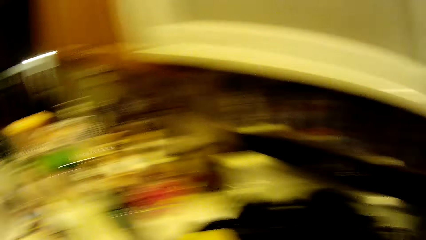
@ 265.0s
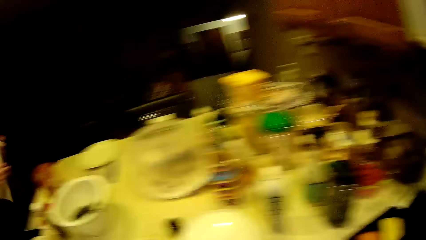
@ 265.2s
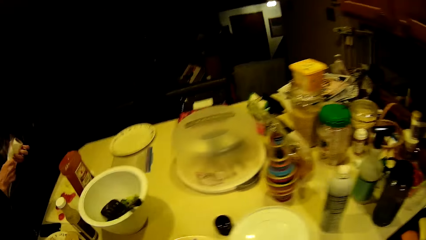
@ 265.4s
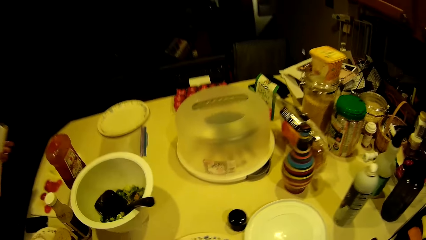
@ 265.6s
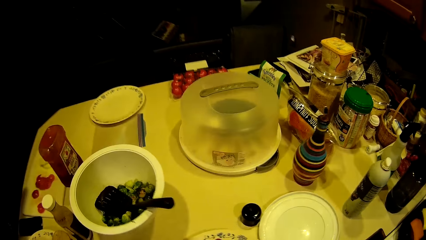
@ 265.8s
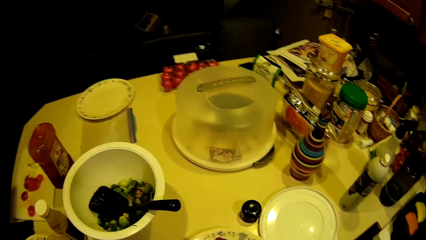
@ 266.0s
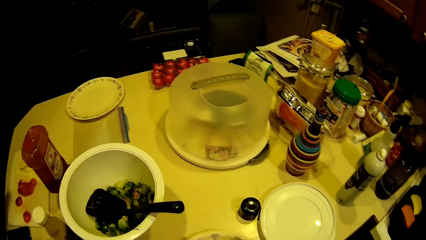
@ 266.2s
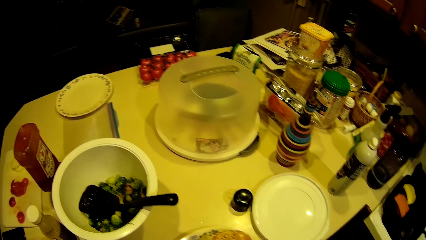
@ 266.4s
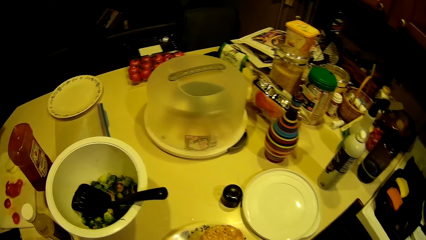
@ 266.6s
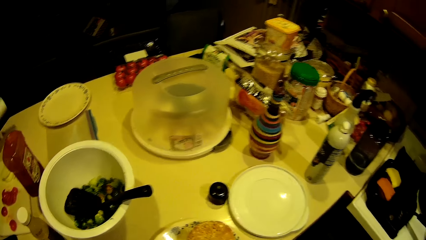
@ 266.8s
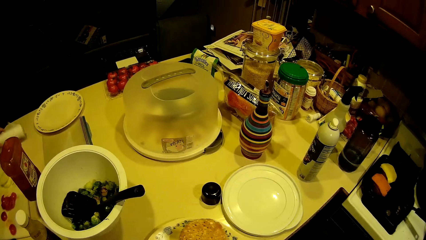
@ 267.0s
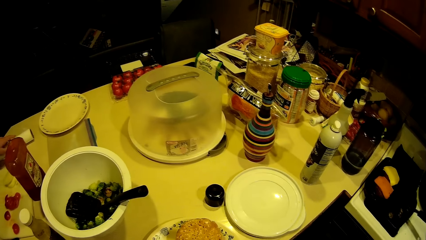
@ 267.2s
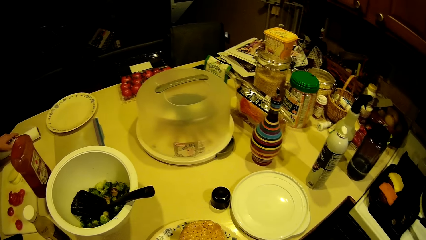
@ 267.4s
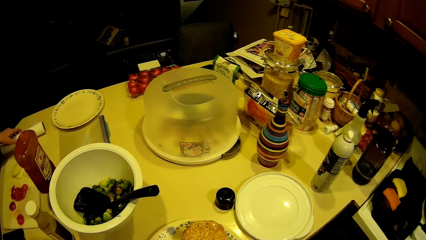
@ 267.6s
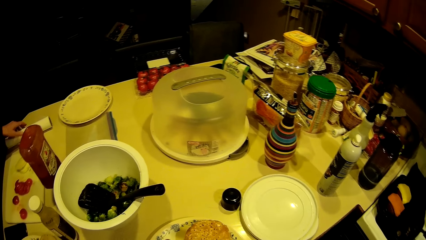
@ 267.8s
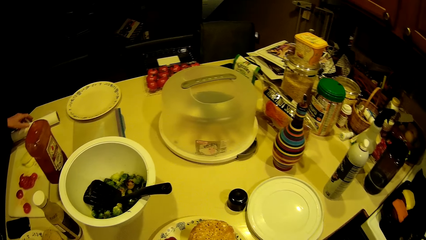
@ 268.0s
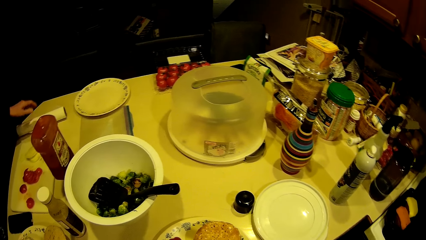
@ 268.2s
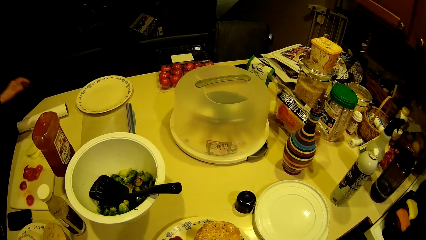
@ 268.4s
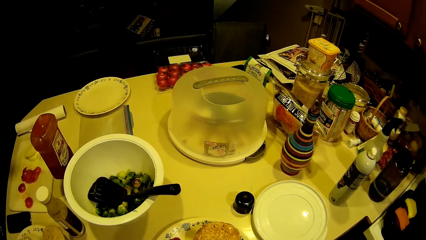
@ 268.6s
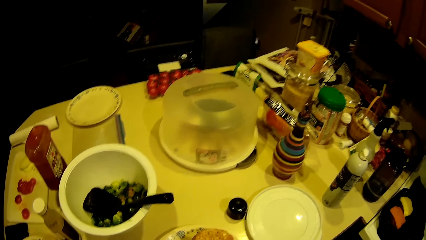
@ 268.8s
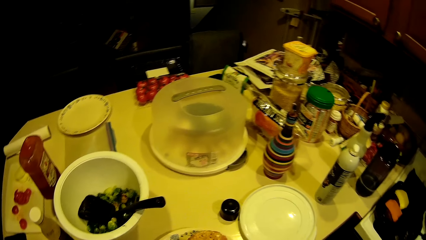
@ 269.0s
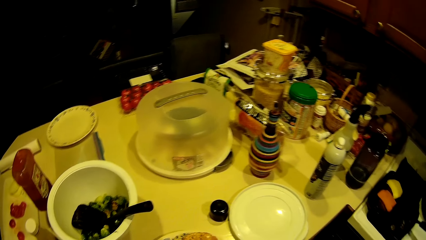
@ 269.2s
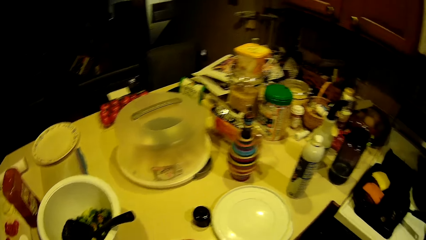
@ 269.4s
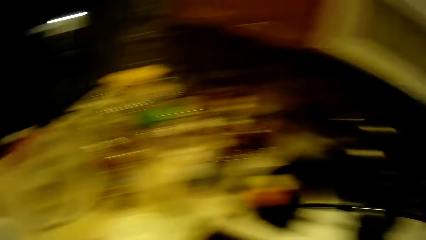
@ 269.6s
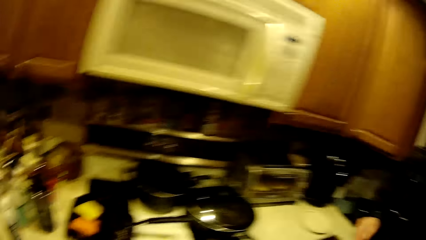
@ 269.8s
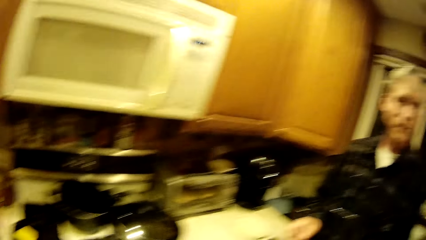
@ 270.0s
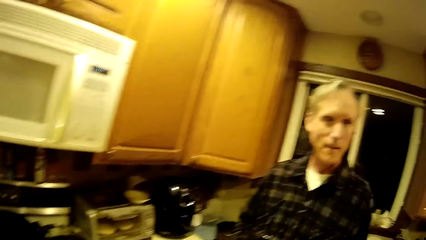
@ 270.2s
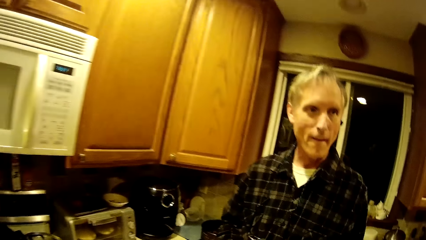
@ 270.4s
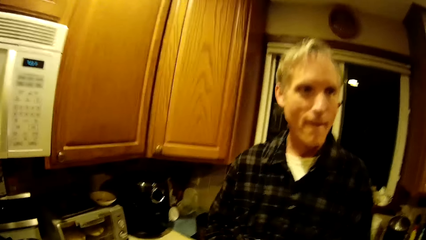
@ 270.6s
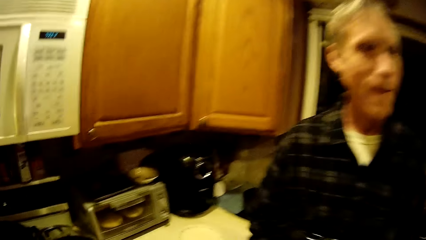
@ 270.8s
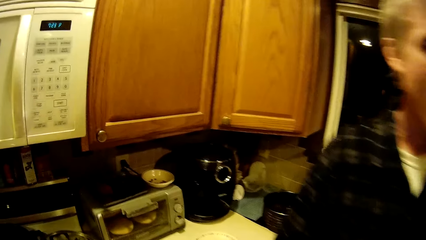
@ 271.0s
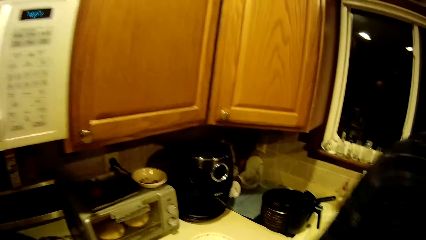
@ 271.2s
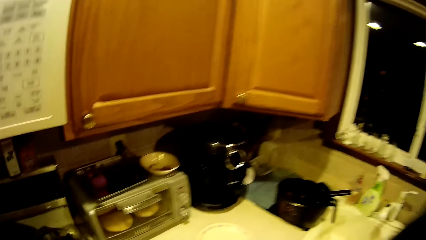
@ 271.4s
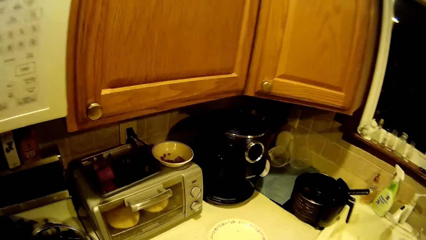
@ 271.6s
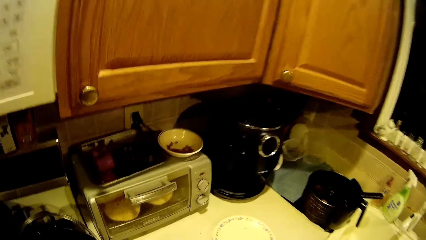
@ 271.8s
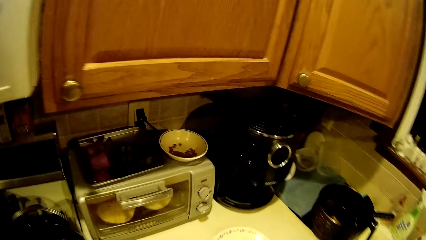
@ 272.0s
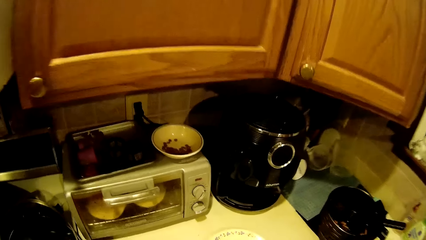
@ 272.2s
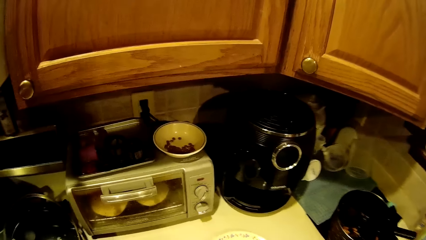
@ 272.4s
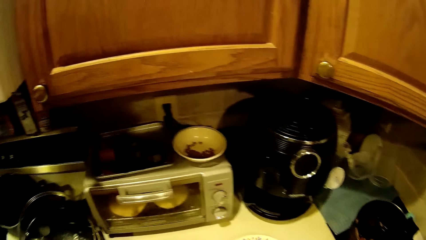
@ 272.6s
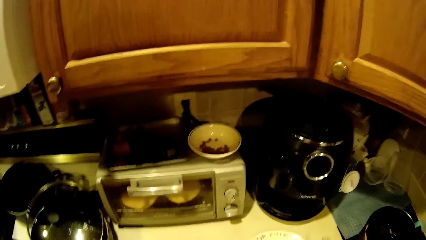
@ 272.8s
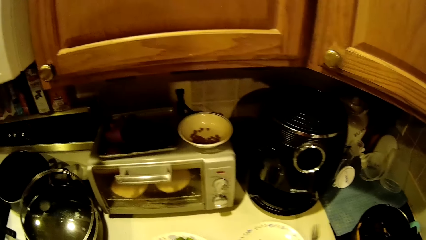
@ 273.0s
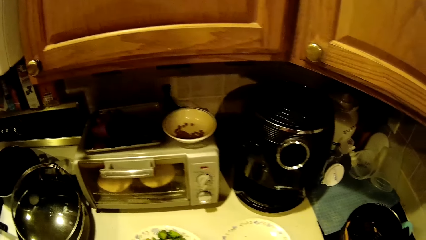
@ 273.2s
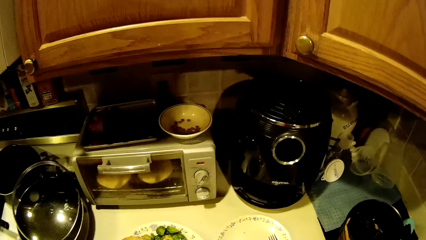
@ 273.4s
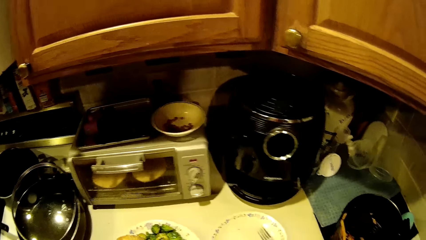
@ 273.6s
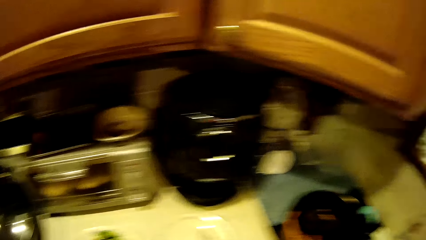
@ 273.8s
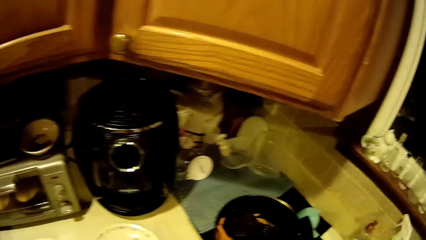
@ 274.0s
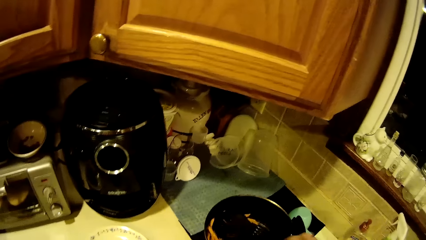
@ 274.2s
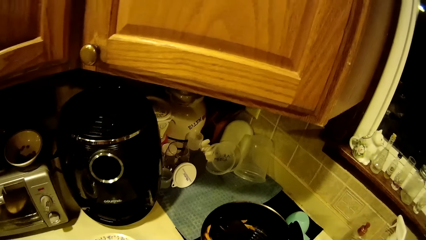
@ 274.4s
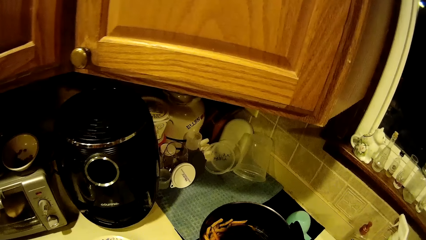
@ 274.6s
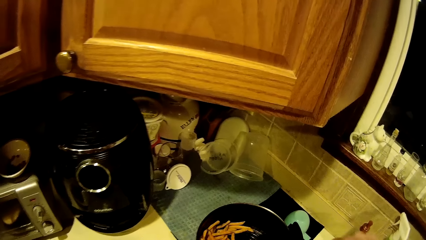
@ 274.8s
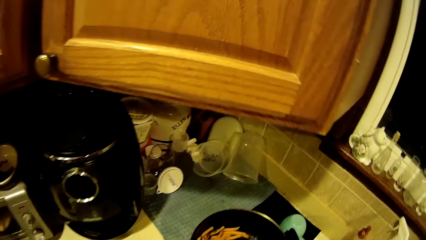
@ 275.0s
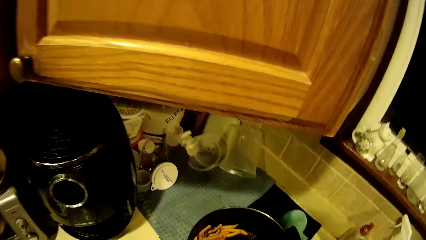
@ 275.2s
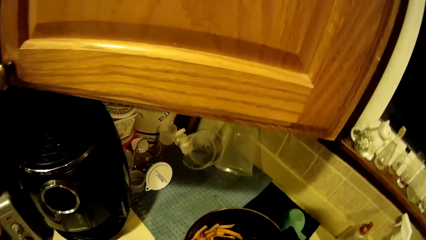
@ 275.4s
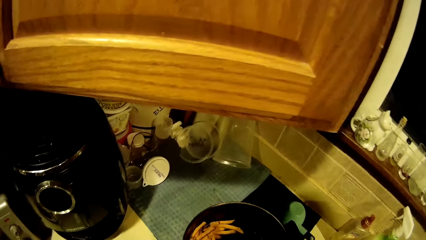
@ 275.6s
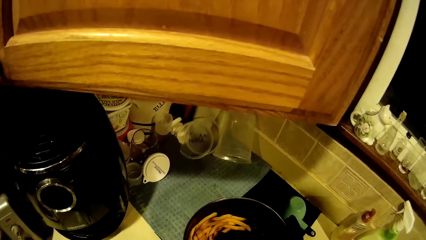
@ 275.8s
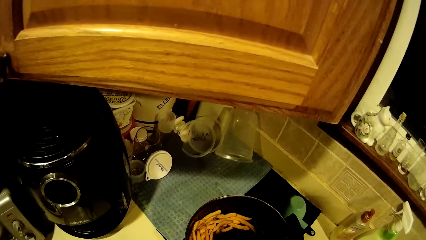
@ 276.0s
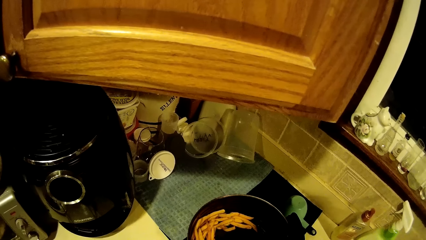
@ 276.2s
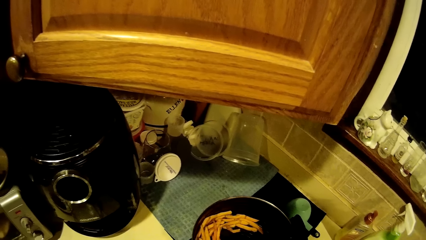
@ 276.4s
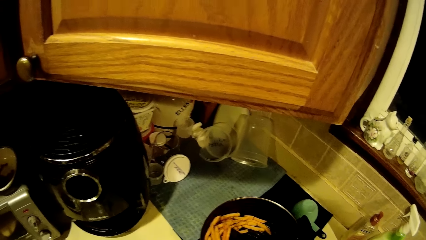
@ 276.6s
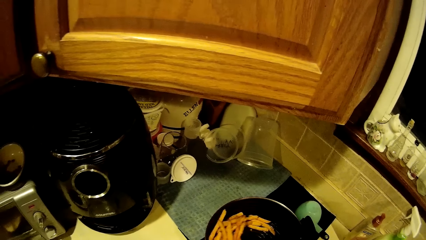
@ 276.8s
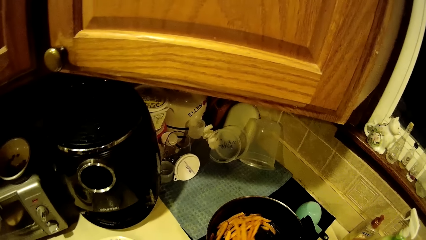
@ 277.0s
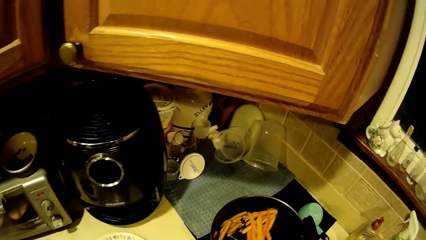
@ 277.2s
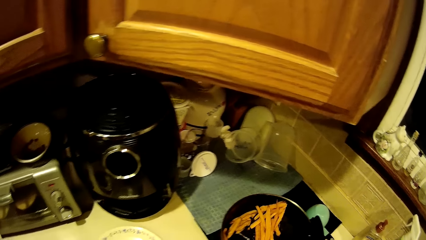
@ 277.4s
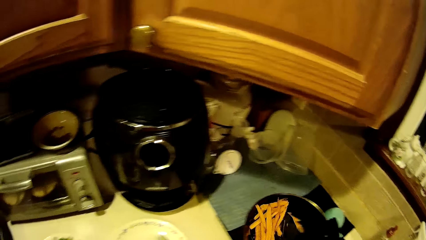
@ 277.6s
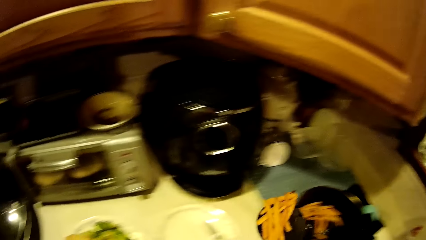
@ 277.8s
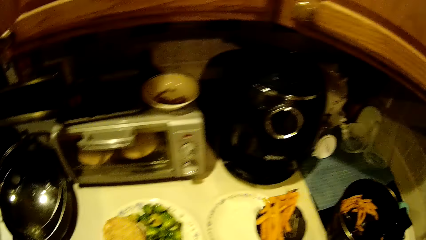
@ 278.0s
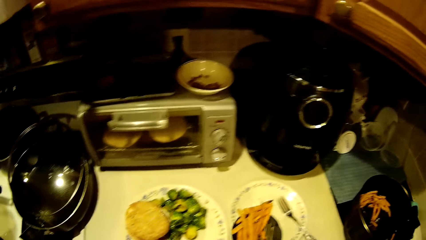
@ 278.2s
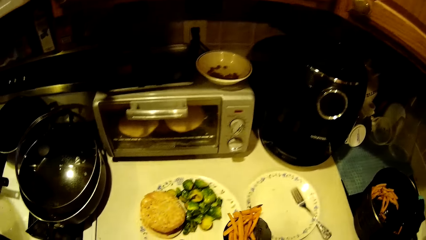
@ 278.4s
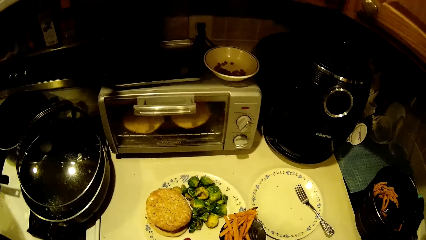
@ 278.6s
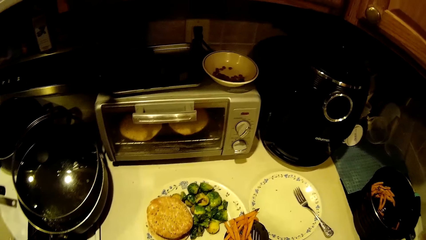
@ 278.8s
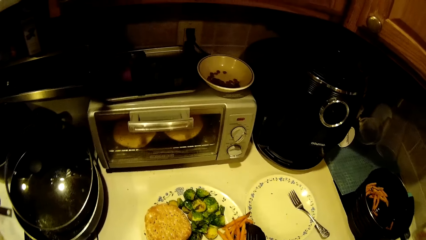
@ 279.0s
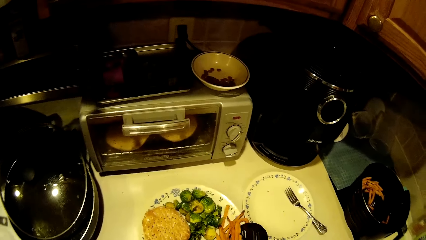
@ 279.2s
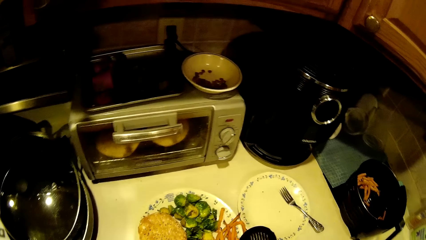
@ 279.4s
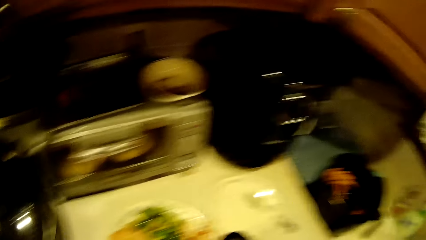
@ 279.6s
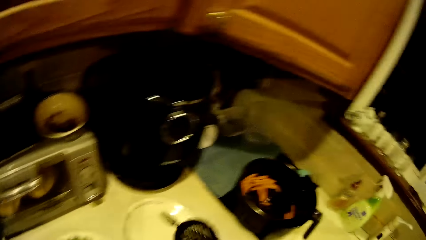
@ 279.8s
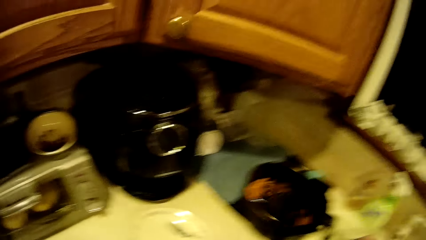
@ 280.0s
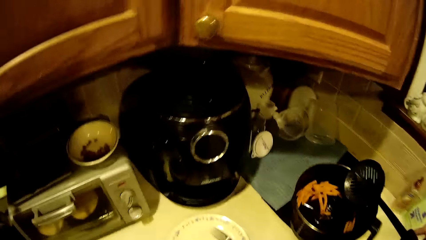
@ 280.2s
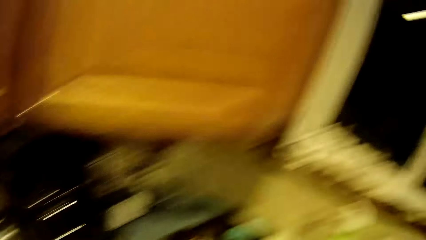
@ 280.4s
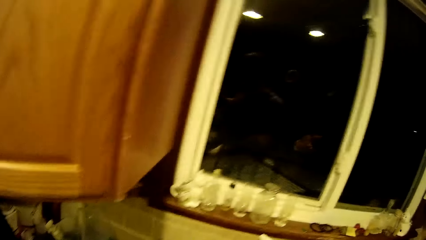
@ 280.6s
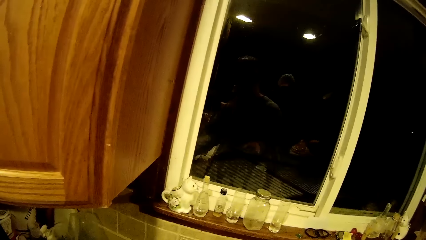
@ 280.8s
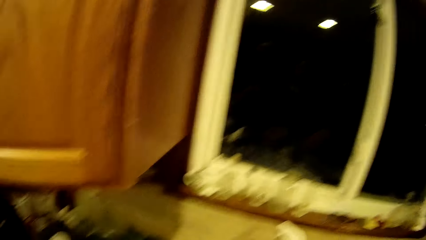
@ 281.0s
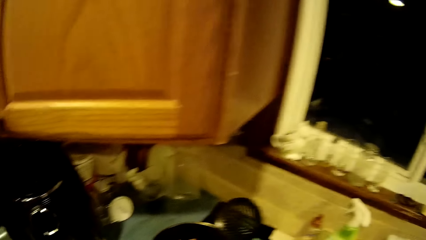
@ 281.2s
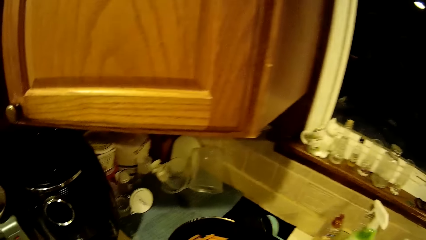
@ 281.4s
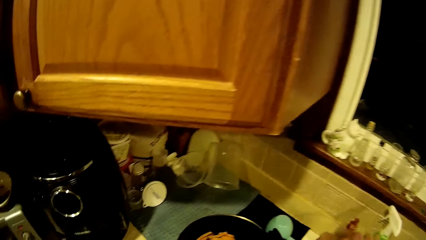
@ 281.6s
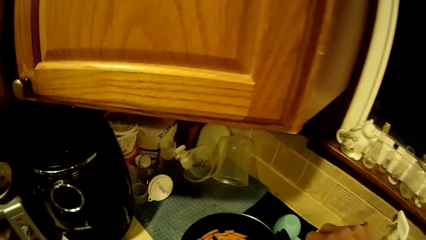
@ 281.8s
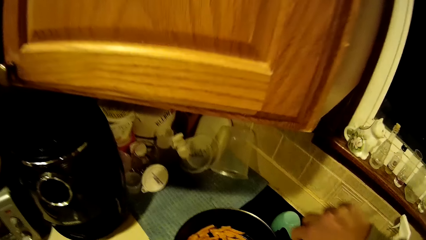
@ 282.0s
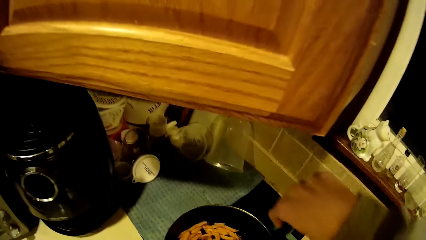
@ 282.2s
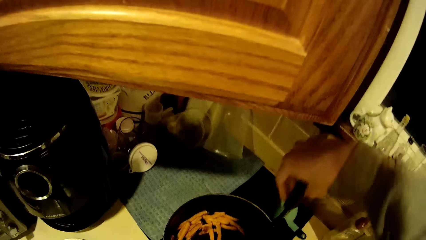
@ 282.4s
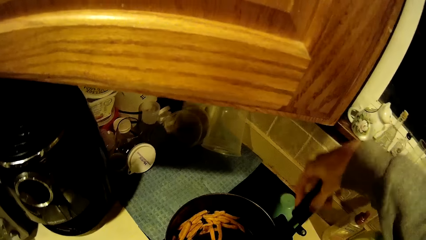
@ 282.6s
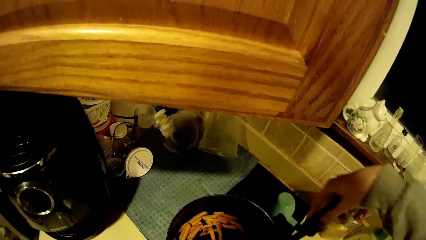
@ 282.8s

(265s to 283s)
The camera wearer walks around. They move the plate. They pack French fries from the pan with a perforated serving spoon. They pour the French fries in their dishware.
